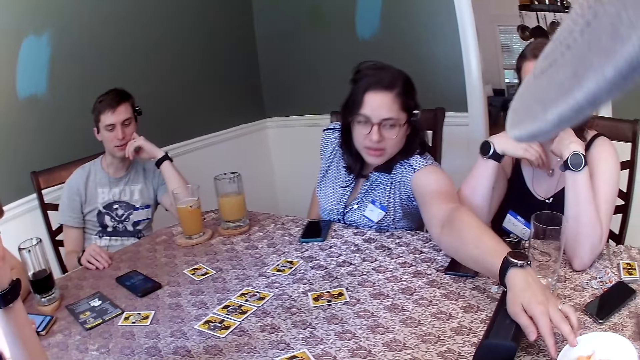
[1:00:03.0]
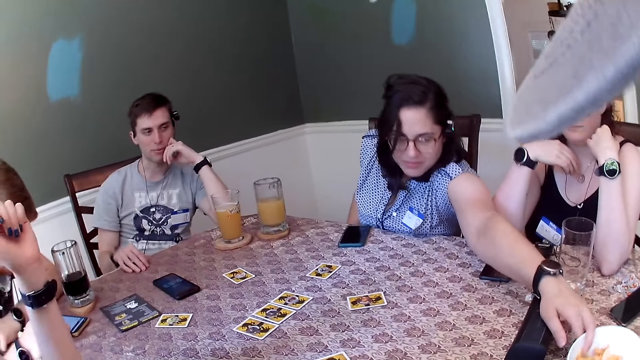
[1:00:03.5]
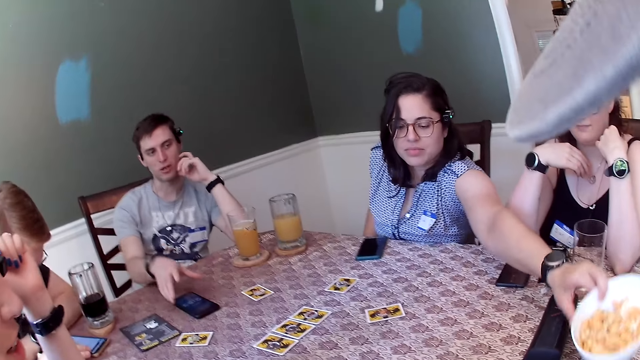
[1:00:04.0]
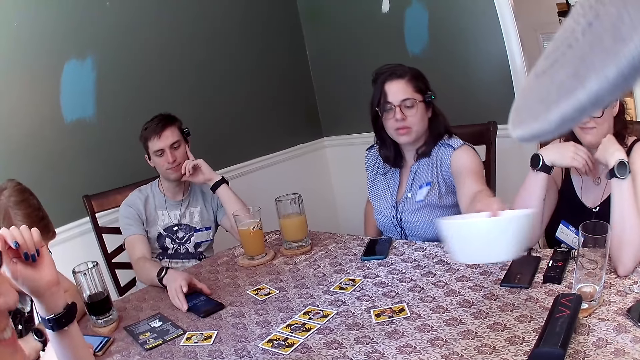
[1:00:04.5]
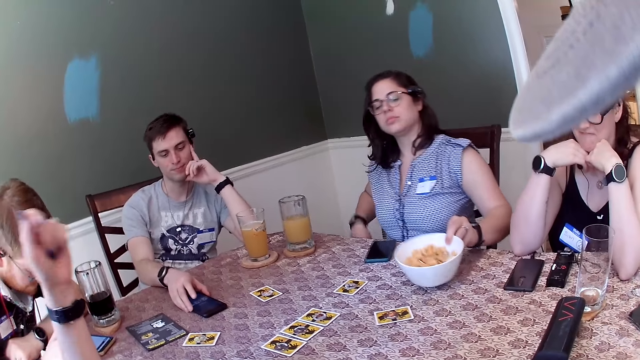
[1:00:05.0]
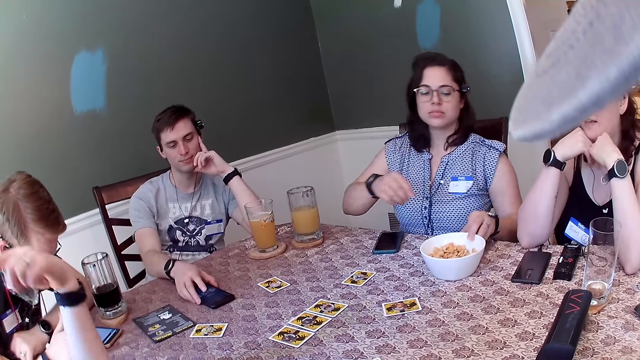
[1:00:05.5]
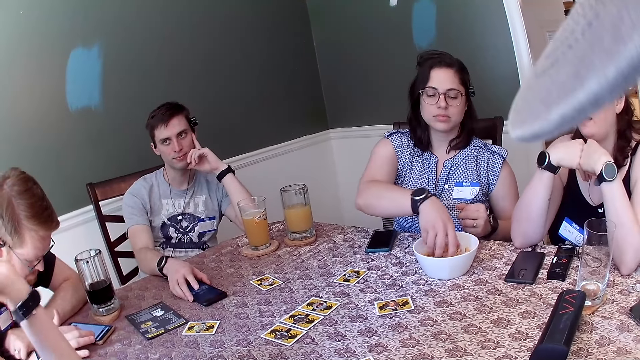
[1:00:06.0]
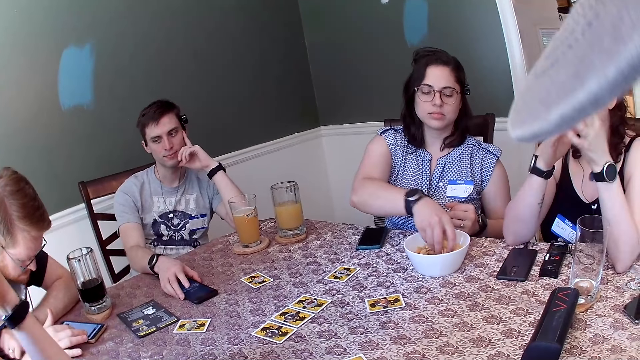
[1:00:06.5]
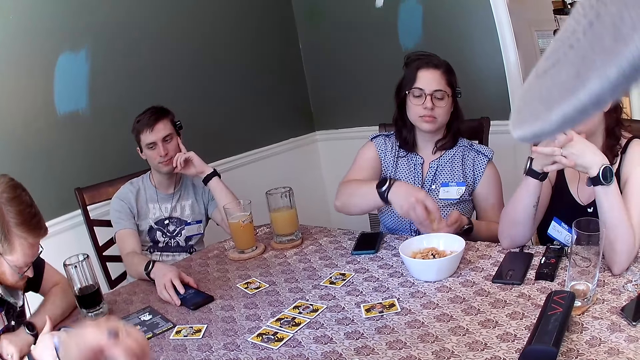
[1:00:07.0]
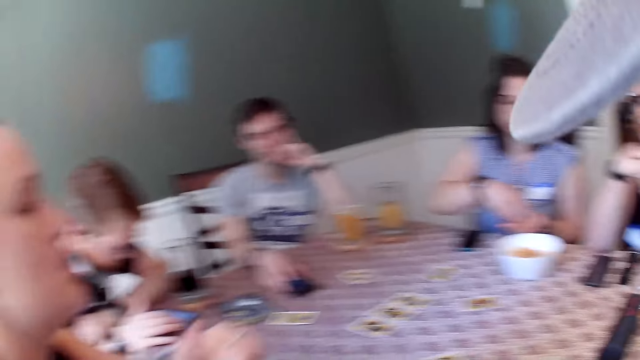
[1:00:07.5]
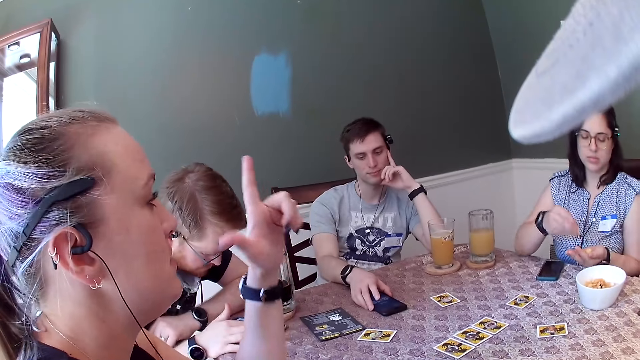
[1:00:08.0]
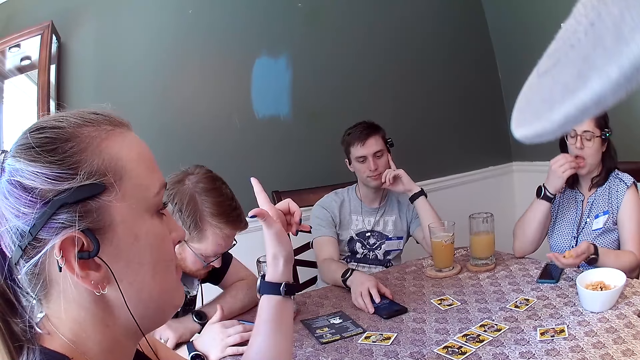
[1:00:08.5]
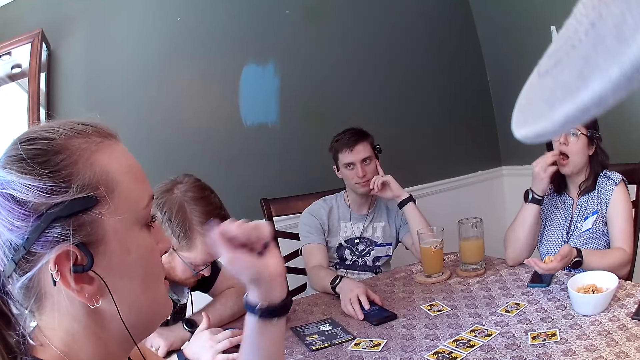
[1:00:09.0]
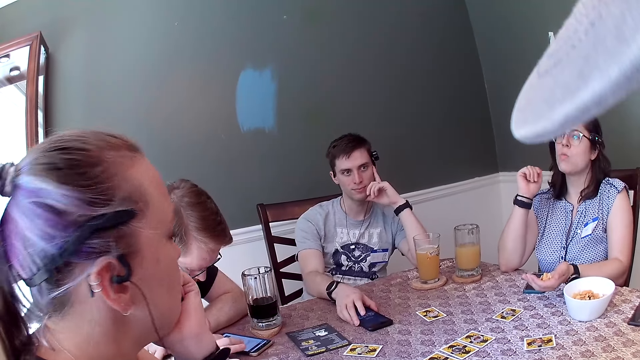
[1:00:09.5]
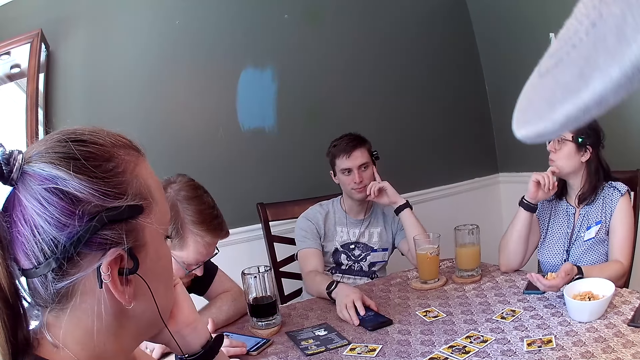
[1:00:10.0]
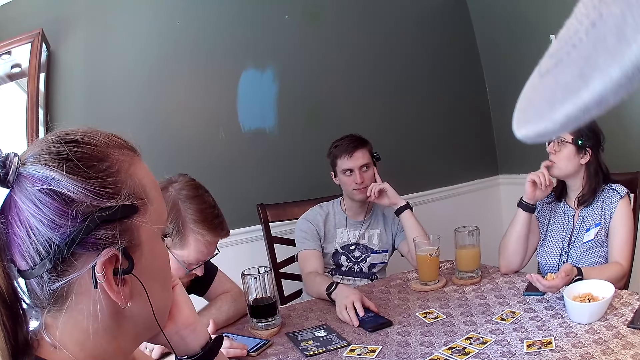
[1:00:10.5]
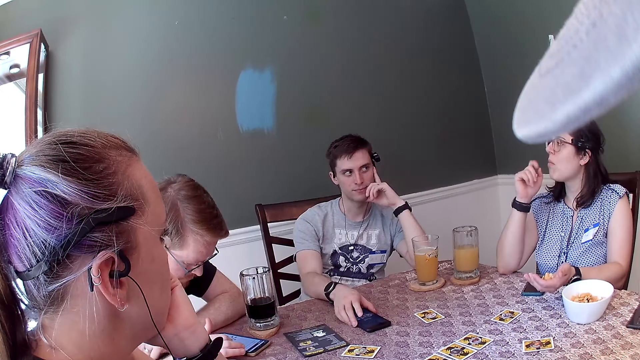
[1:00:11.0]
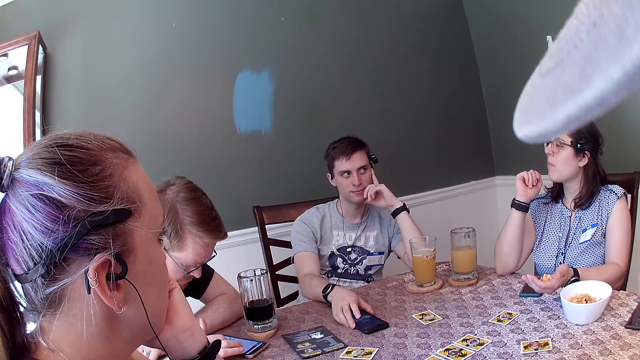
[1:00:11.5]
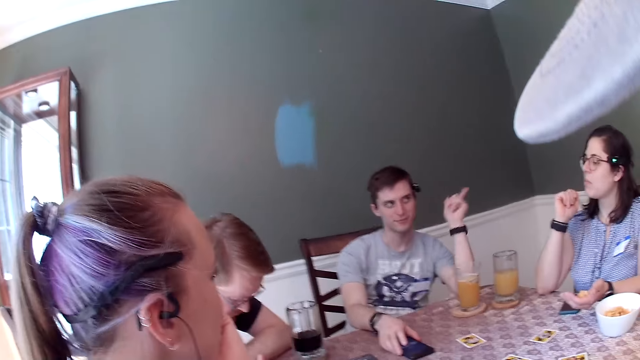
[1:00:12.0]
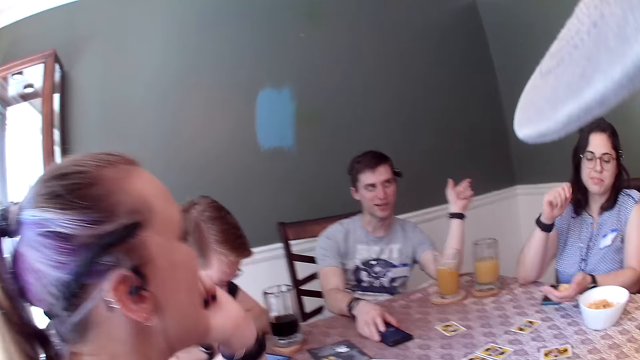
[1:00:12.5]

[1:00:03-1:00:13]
The woman lifts up a bowl of chin chin from the table with her left hand. The man holds the phone on the table with his right hand. The woman drops the bowl of chin chin on the table with her left hand, takes some chin chin from the bowl with her right hand, pours the chin chin into her left hand, and eats one chin chin out of her left hand. The woman rubs the face with the hand.

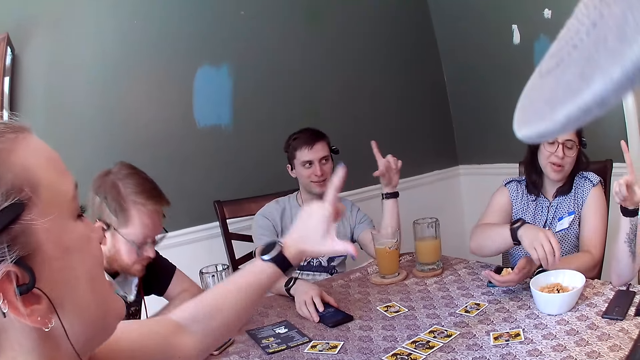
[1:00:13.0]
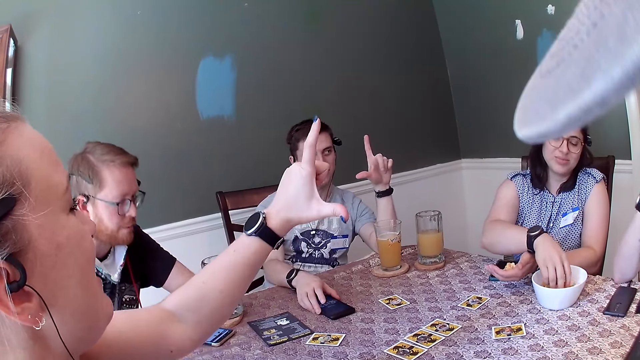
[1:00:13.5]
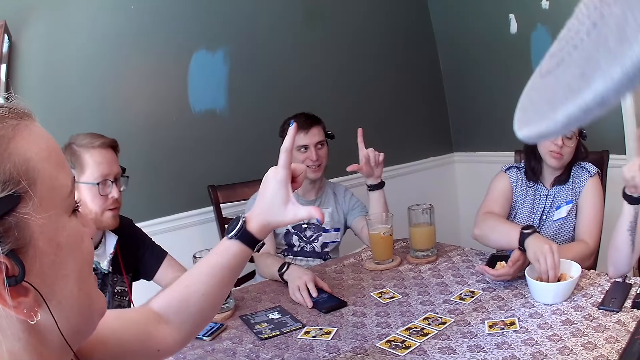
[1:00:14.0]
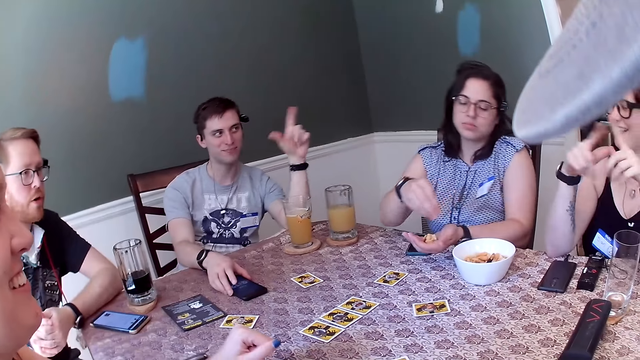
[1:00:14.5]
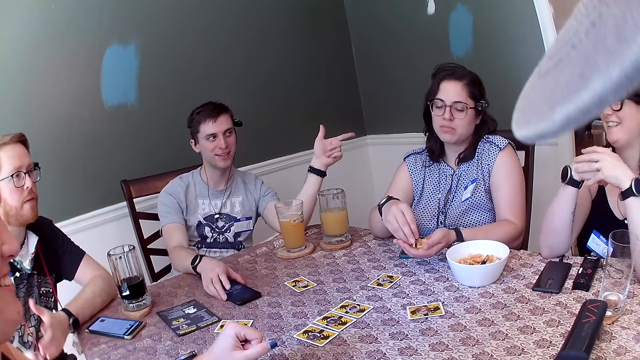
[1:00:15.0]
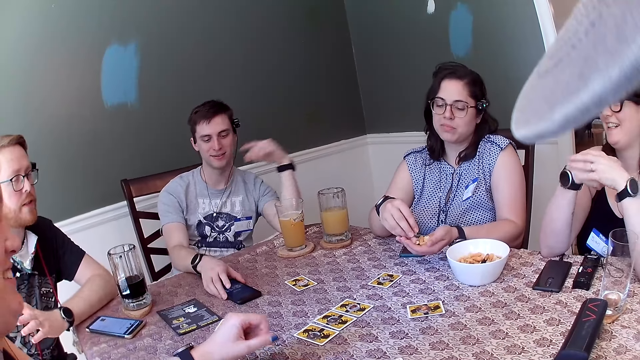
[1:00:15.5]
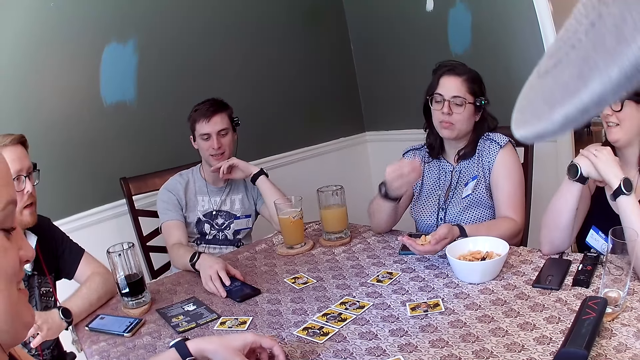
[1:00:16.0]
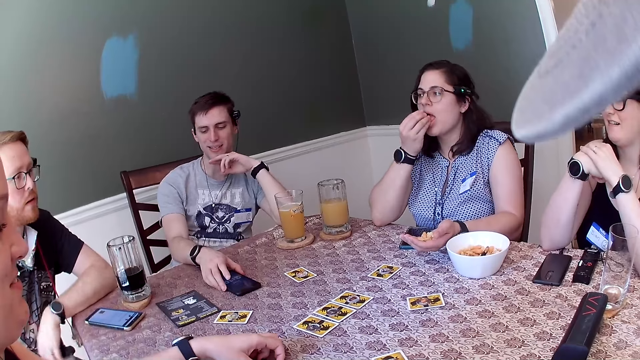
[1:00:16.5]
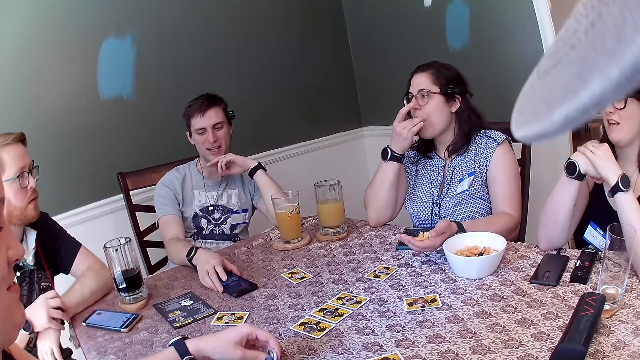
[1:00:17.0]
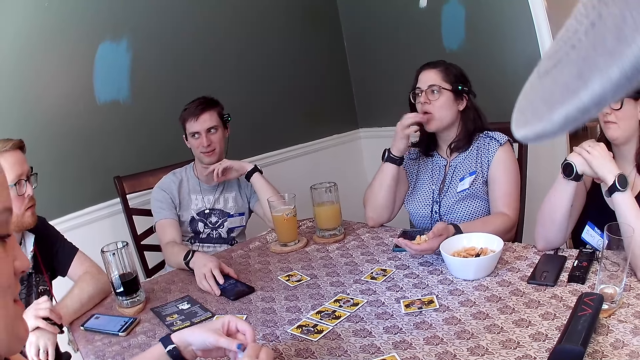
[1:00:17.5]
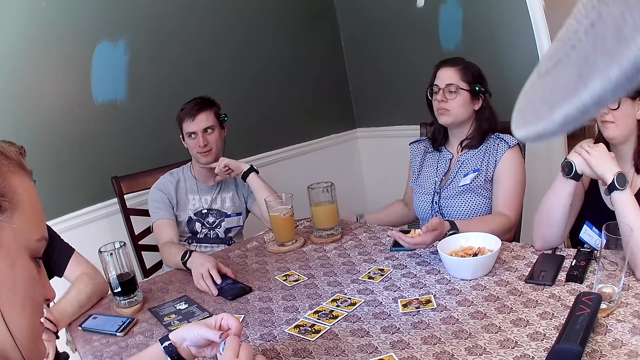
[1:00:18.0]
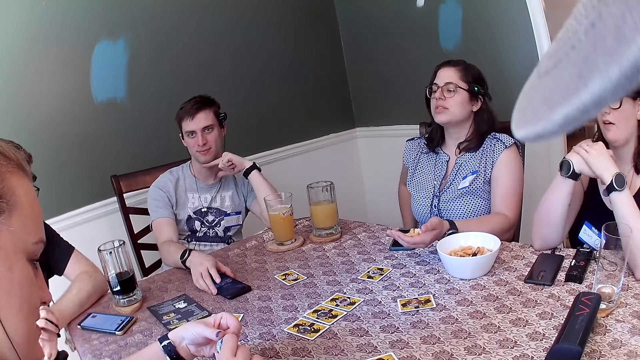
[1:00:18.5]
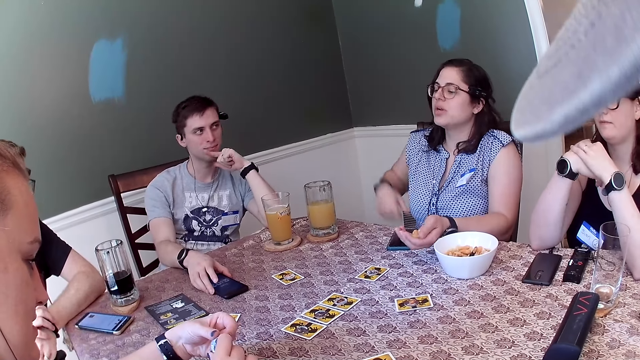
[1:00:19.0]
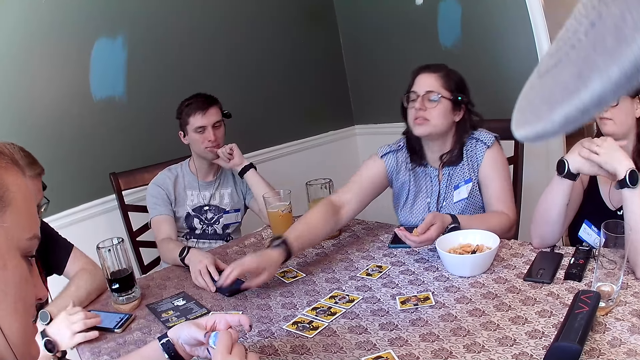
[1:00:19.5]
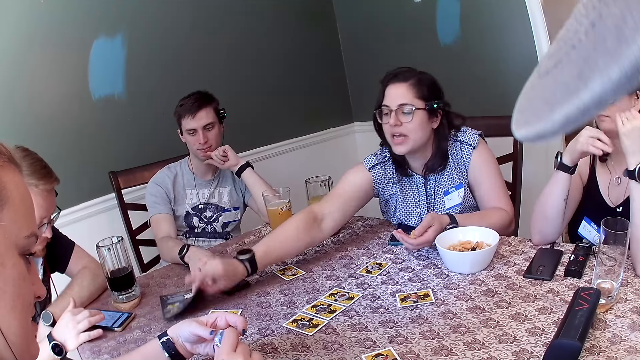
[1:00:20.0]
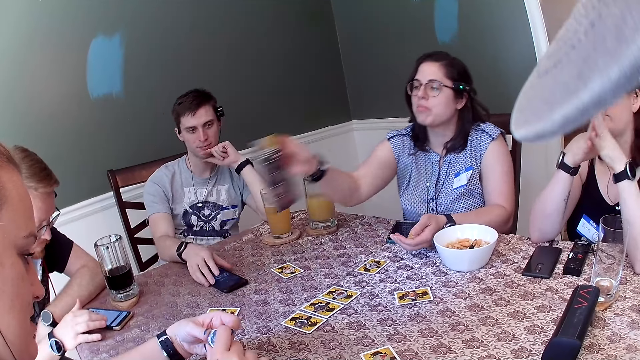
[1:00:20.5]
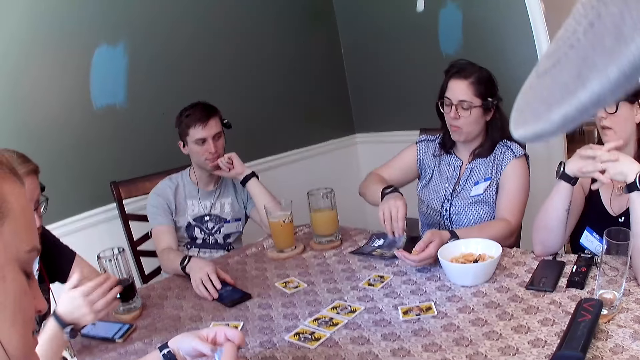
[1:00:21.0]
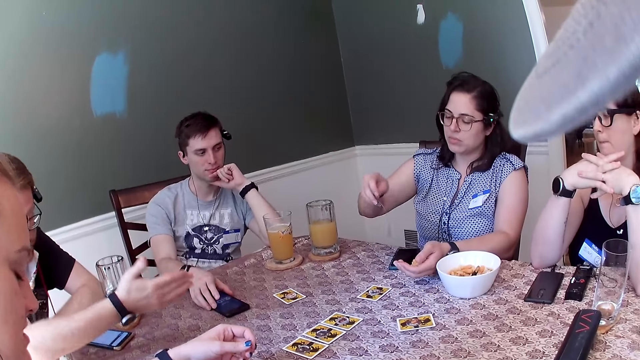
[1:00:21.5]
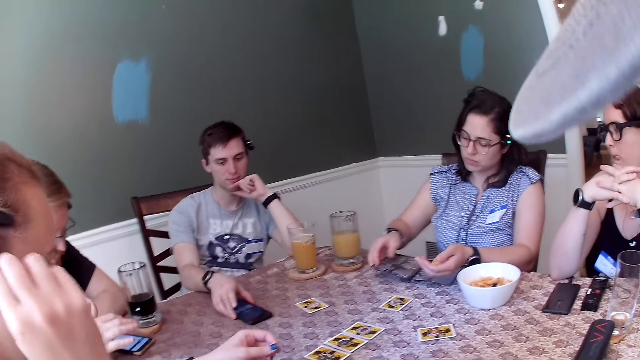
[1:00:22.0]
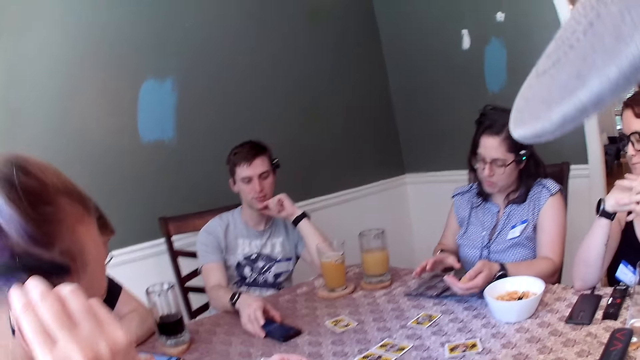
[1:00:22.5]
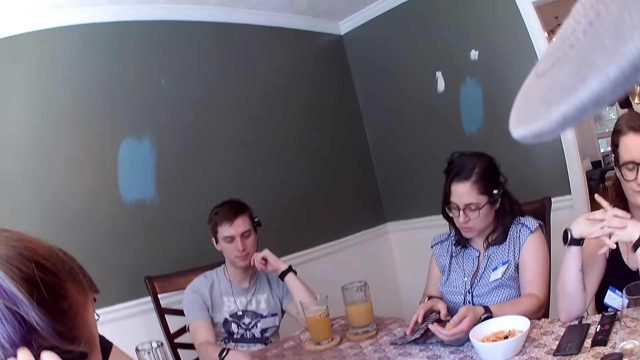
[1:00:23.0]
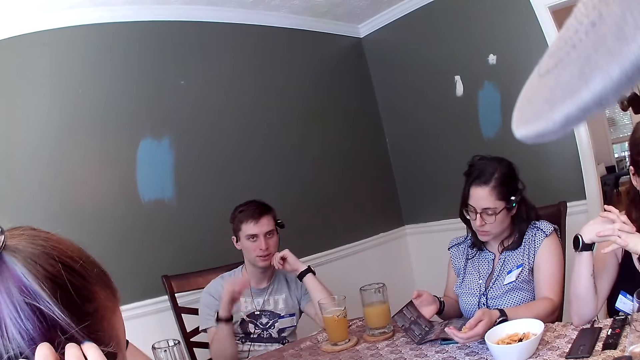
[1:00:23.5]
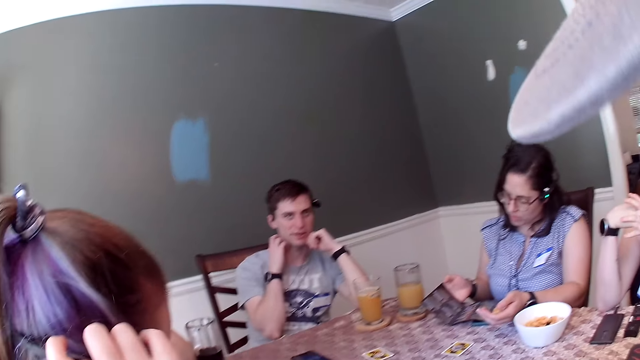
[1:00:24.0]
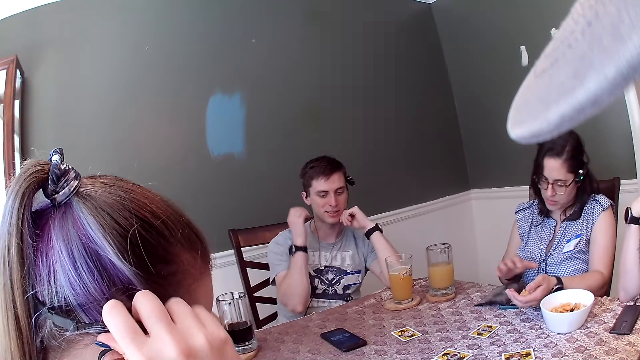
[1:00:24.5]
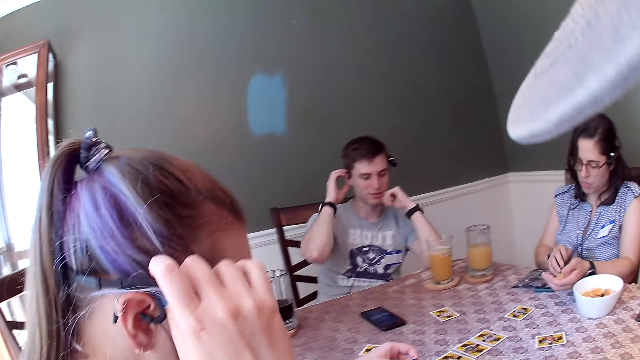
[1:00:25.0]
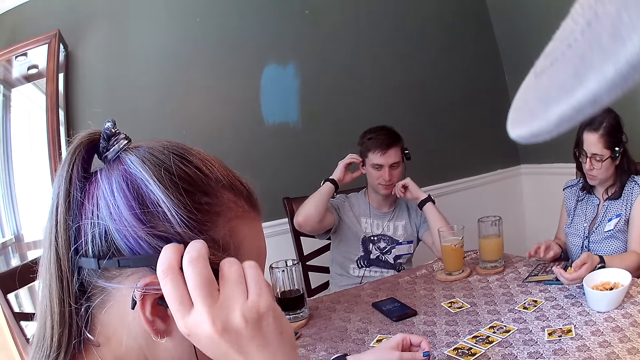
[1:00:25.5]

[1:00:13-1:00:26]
A woman flaps the hand. Another woman takes some chin chin from the bowl with her right hand. The first woman puts the hand down. The second woman pours the chin chin into her left hand. The man flaps the hand. The second woman eats one chin chin out of her left hand. A third woman checks the chip in her hands. The second woman picks up the pamphlet or magazine from the table with her right hand, puts the magazine down on the table, turns the page of the magazine, and reads the pamphlet. The second woman puts the magazine down on the table and turns the page of the magazine. The second woman turns the page of the magazine again.
